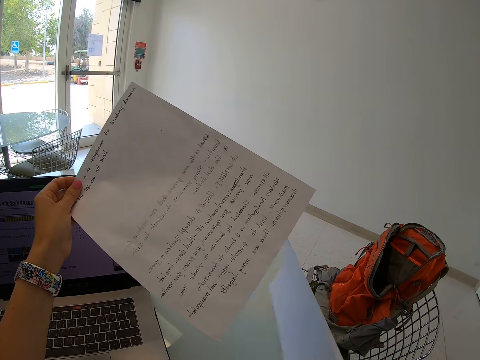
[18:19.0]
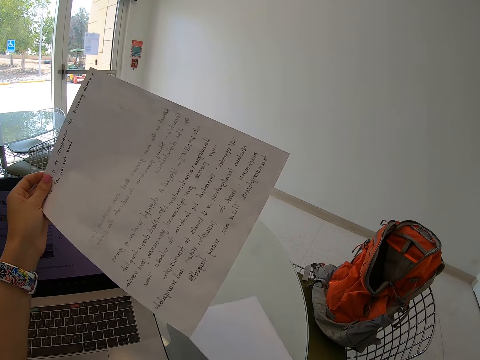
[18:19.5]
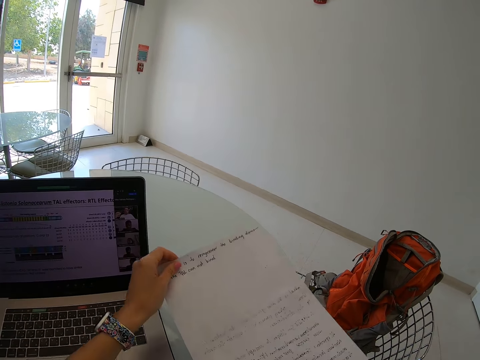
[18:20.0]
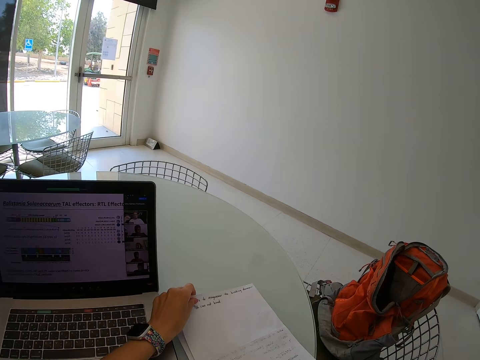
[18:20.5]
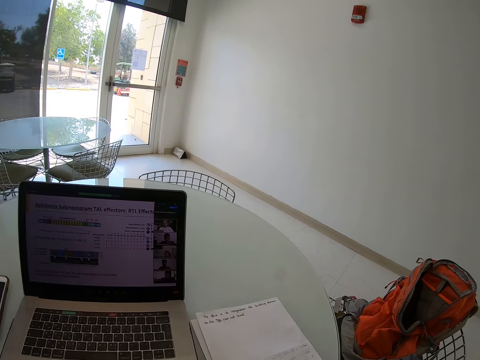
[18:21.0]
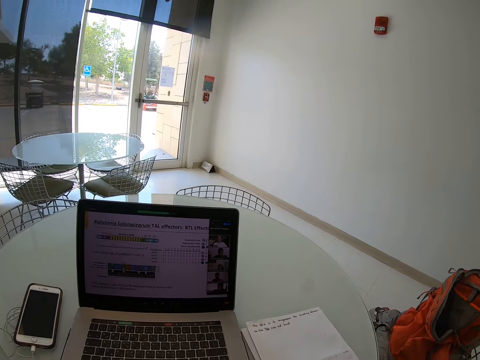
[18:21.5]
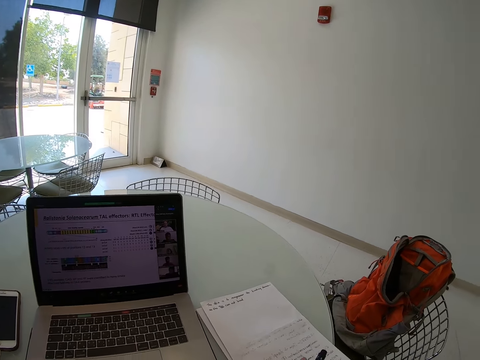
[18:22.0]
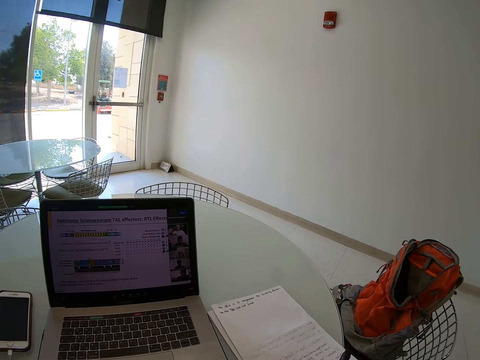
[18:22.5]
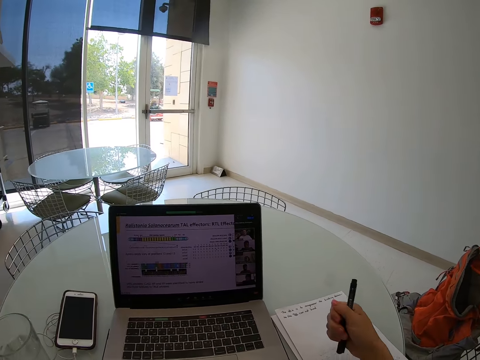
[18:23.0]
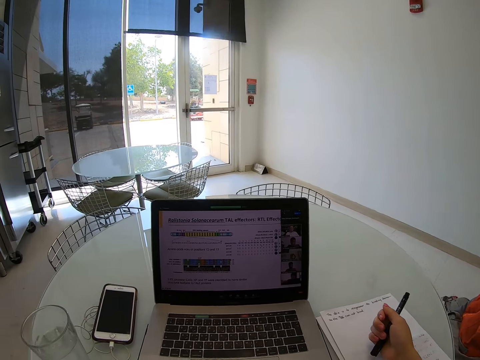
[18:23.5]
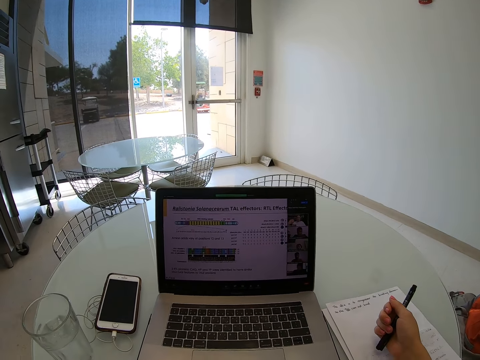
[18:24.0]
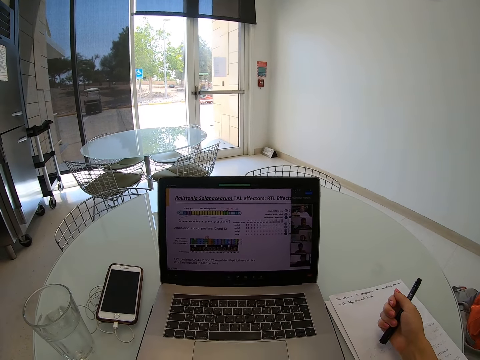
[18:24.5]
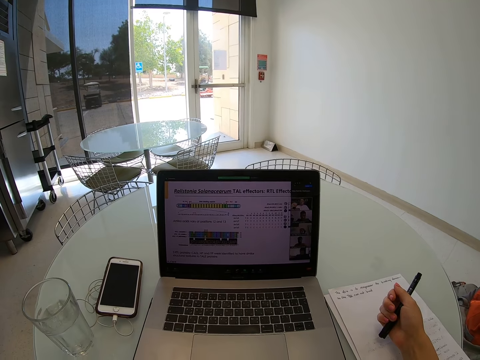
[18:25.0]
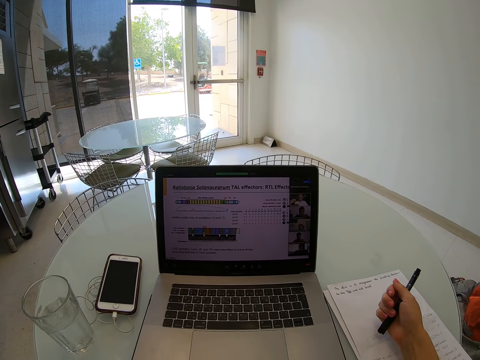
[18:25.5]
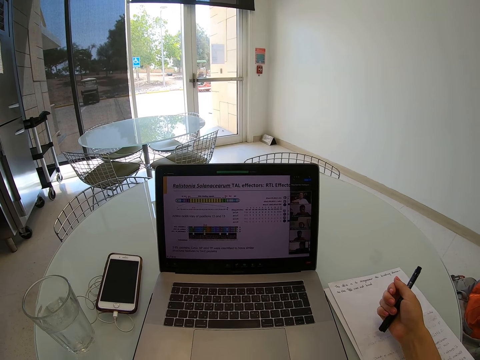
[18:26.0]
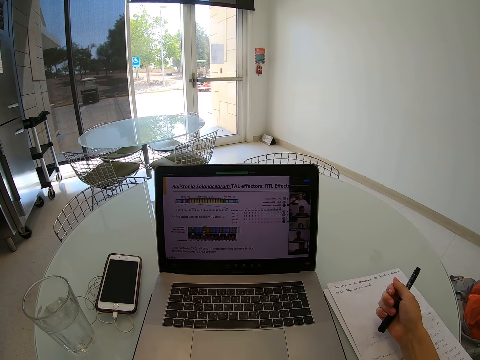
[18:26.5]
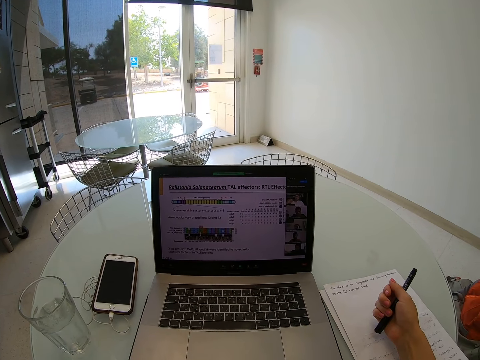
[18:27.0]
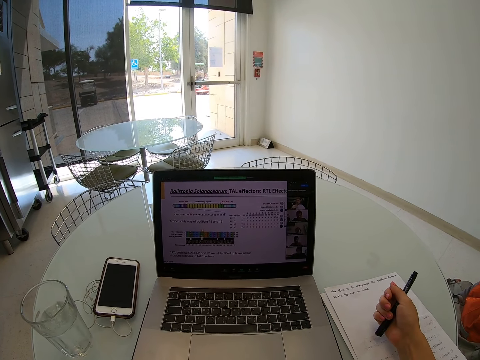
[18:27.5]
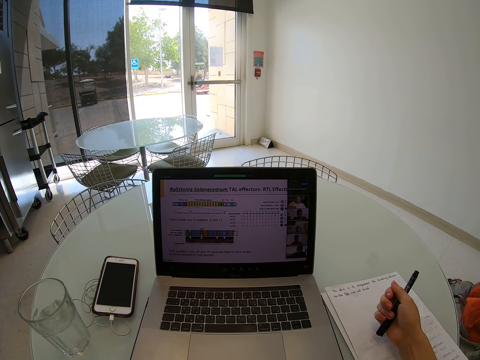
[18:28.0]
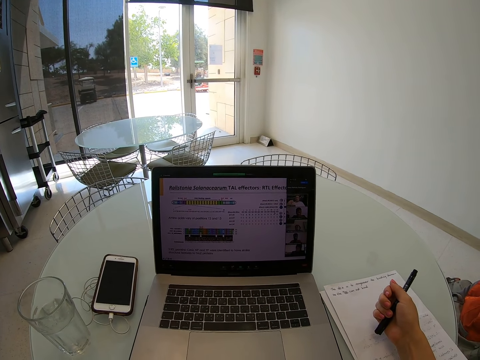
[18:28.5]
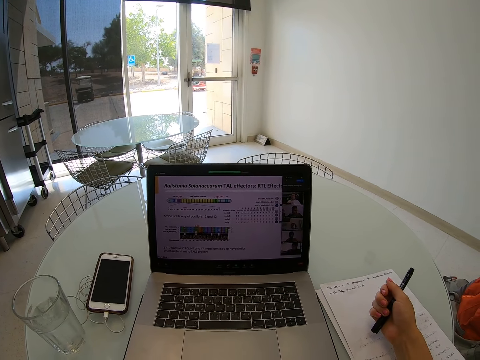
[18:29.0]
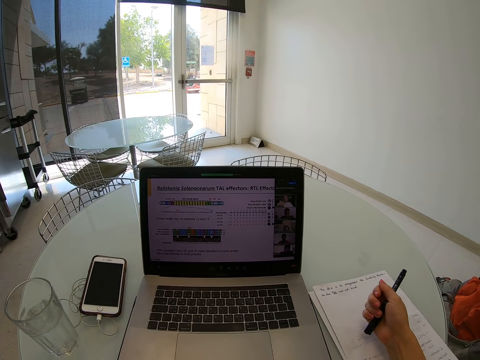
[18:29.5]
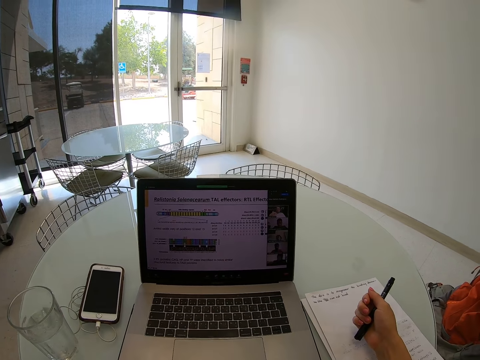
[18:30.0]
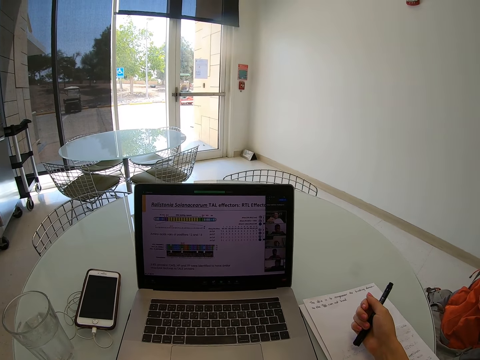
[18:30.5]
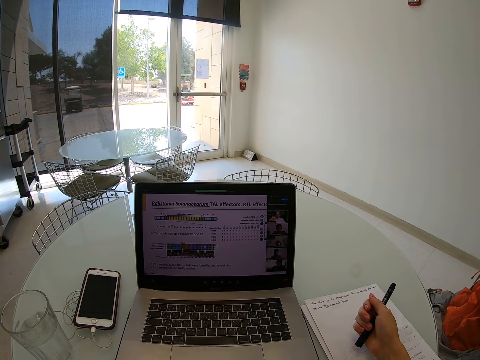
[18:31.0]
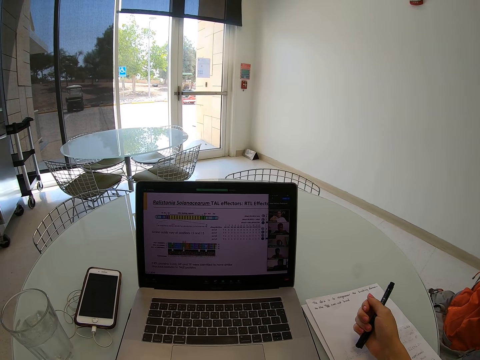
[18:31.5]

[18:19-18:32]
The camera wearer holds the white paper on the table with her right hand. She puts the white paper on the table. She sits on the chair on the floor. She holds a pen.

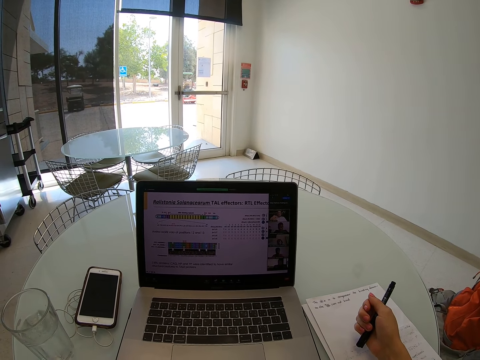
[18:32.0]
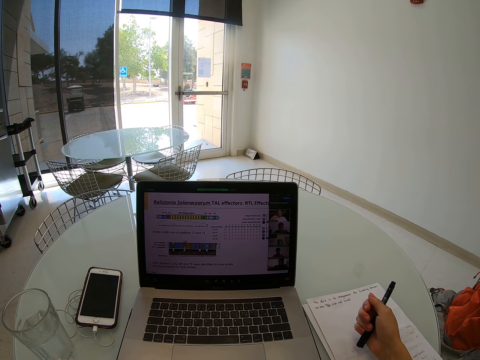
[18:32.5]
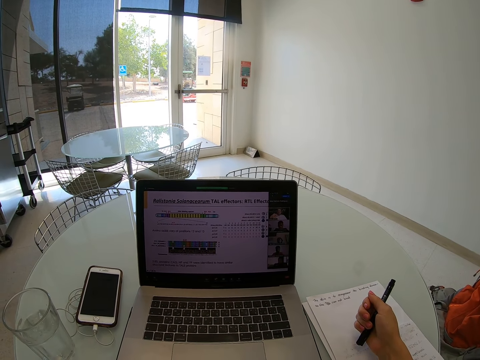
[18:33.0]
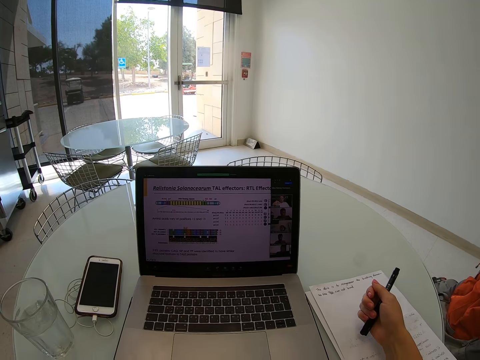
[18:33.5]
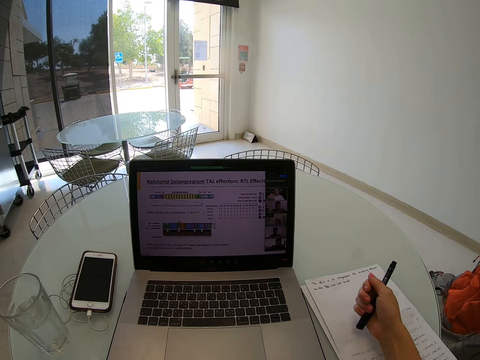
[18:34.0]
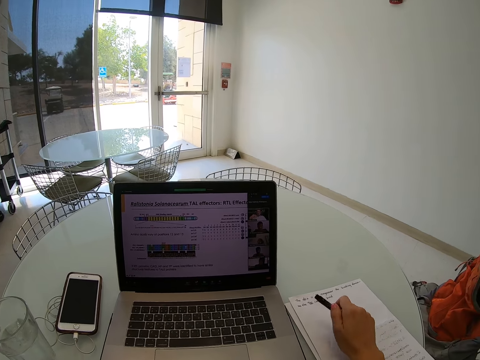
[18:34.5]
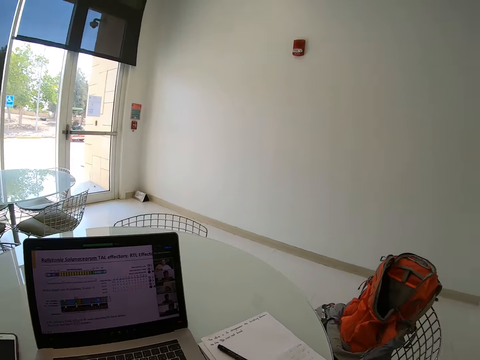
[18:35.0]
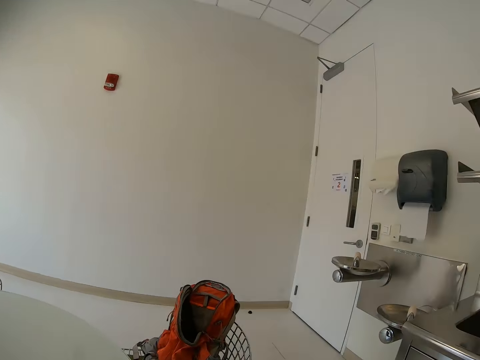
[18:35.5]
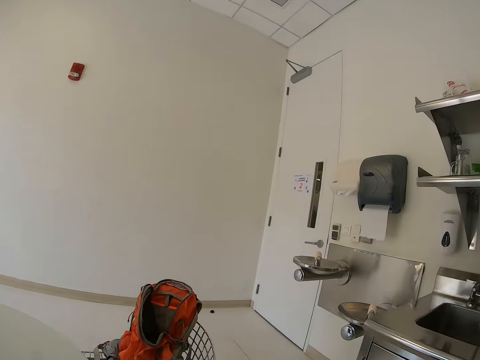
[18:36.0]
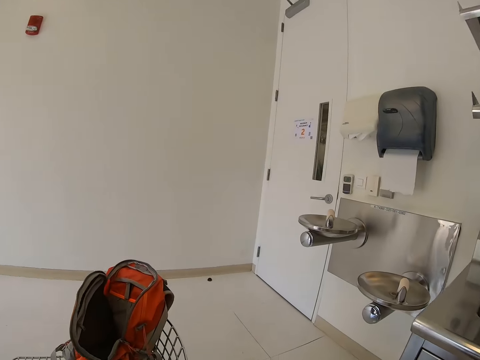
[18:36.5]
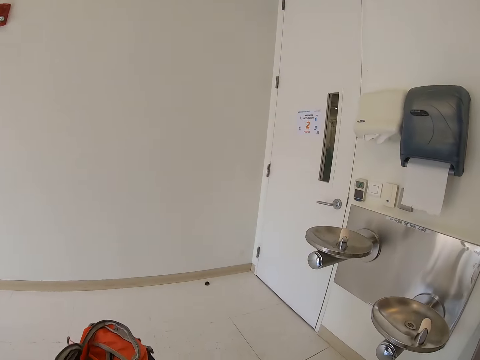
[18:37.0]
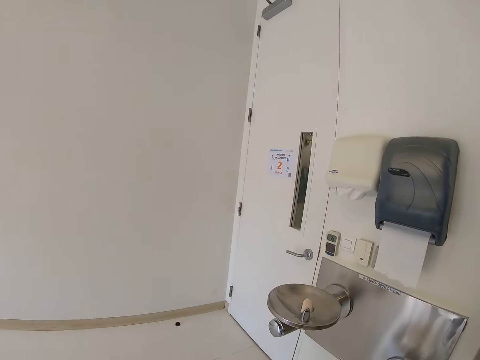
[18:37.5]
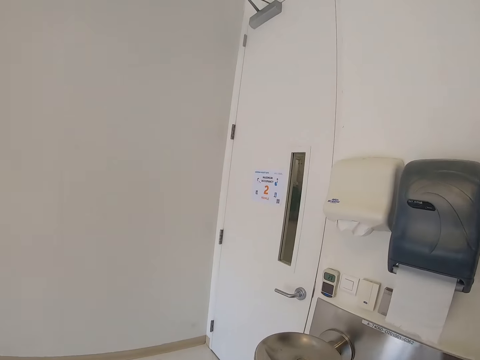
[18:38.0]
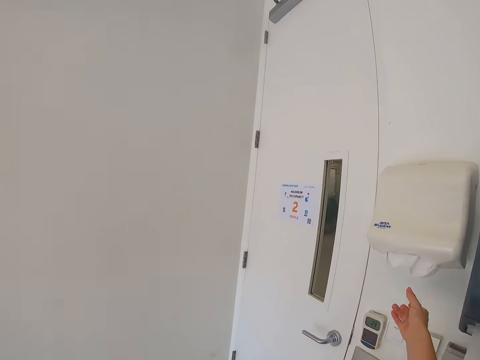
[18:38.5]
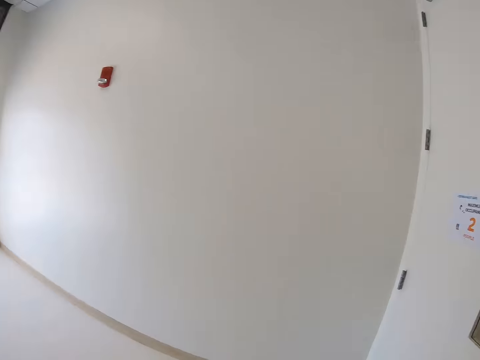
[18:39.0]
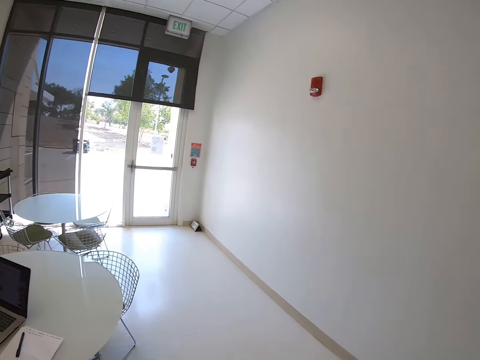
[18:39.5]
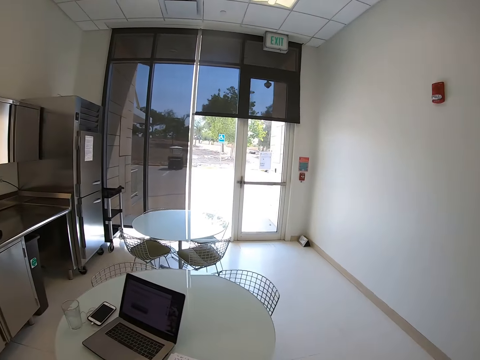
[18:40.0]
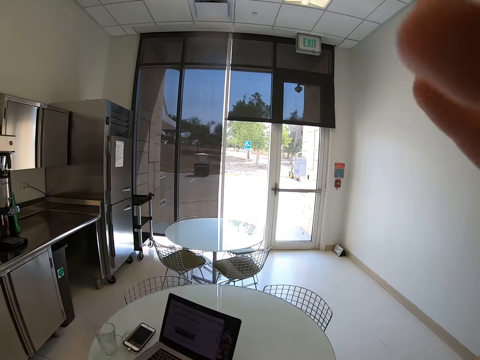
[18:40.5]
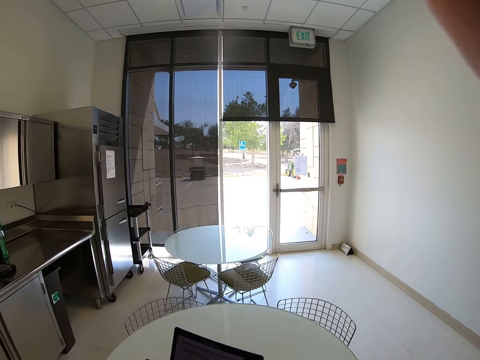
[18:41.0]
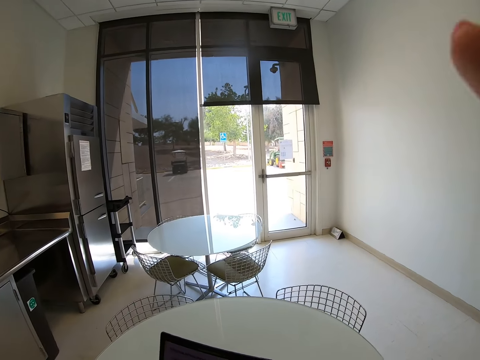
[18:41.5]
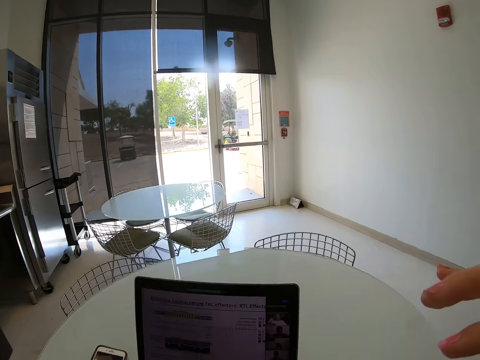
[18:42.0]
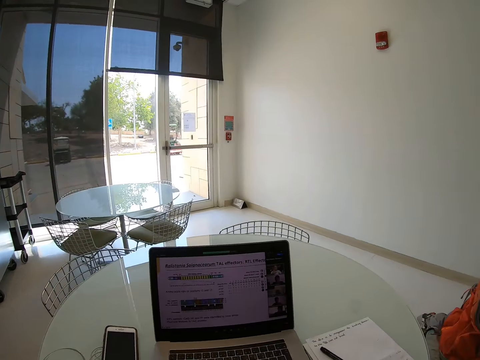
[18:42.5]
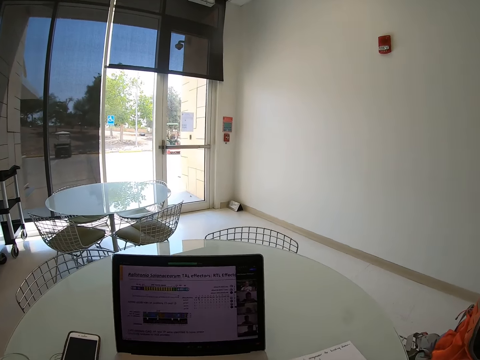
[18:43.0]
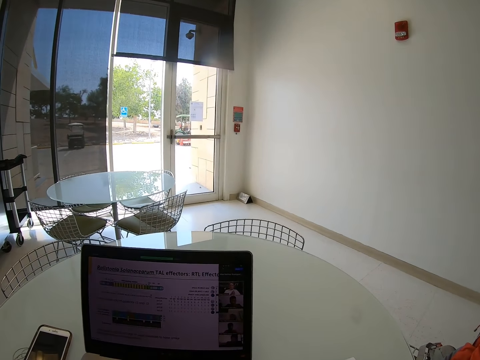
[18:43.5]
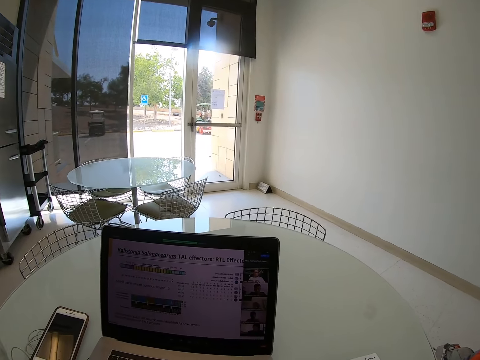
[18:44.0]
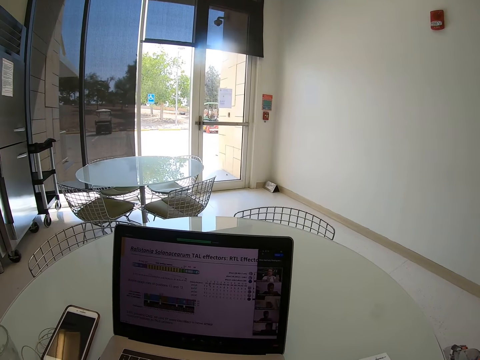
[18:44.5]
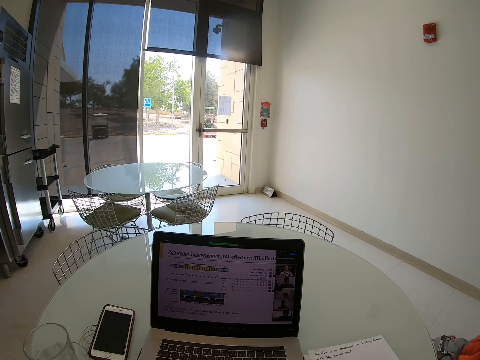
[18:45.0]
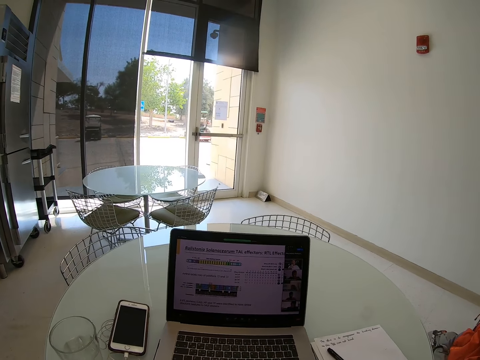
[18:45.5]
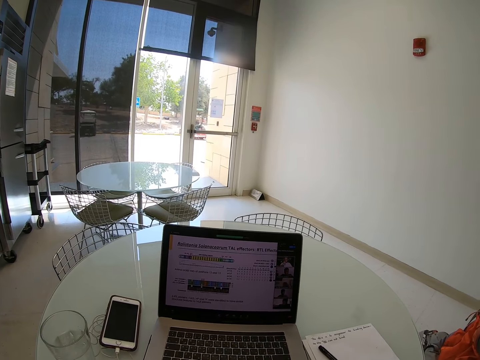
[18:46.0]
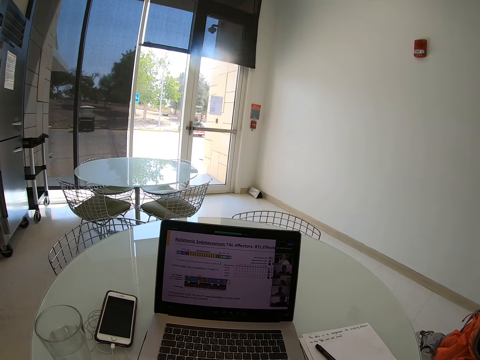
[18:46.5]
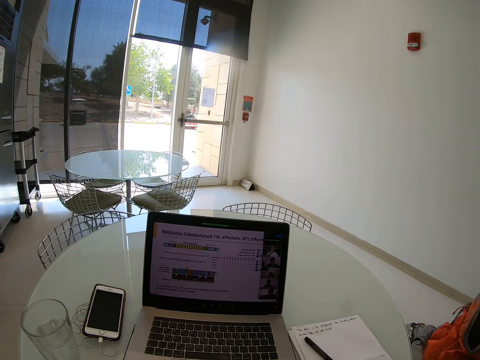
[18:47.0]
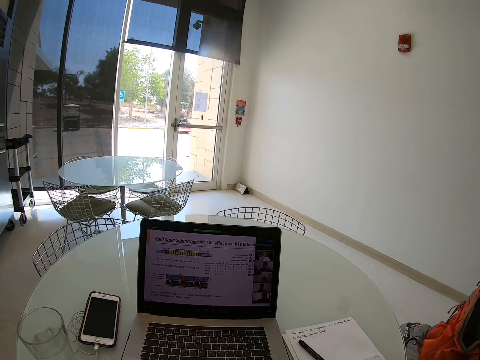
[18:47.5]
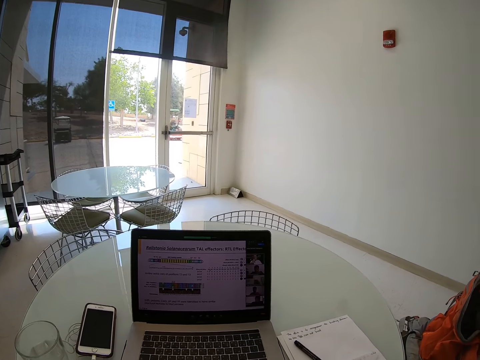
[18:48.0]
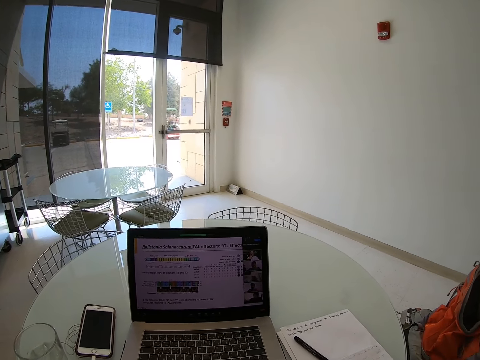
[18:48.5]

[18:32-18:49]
The camera wearer puts the pen on the white paper on the table. They put the notepaper on the table. They walk around the house. They pick up the serviette on the wall. They cut a hand tissue from the tissue dispenser. They stand on the floor. They walk back to the table. They touch their face.
